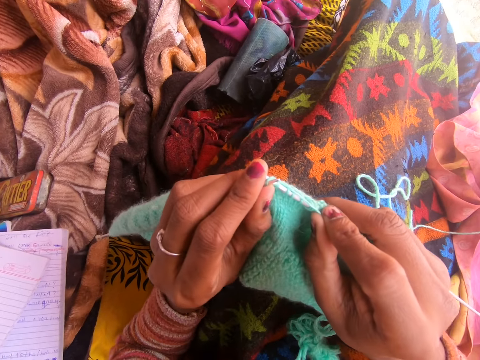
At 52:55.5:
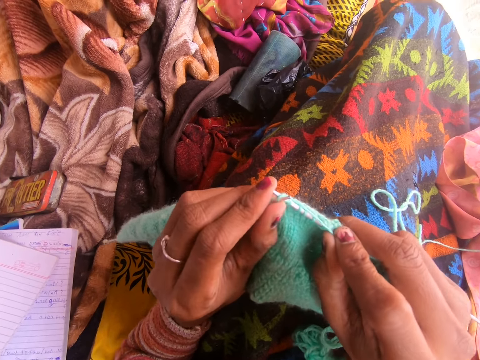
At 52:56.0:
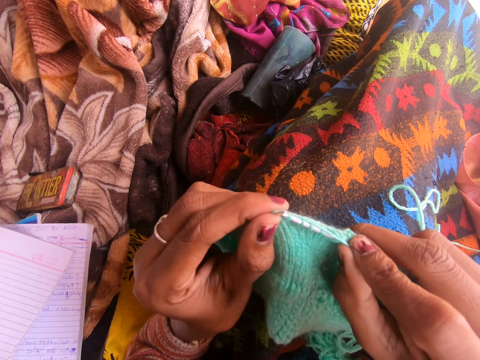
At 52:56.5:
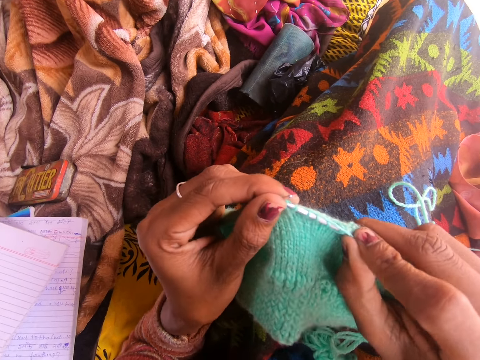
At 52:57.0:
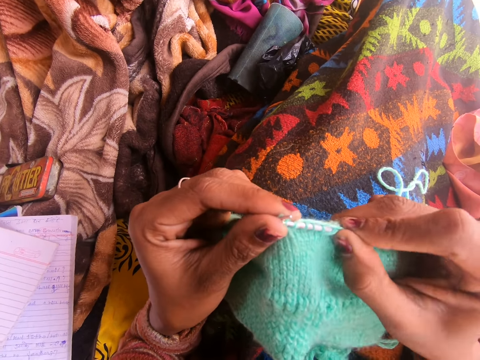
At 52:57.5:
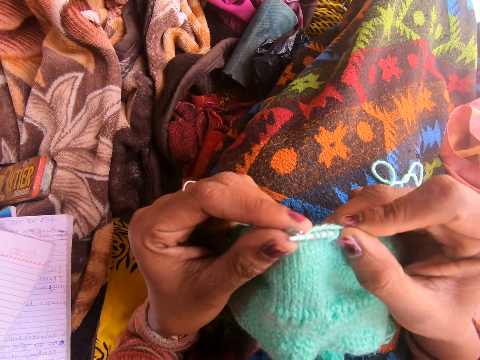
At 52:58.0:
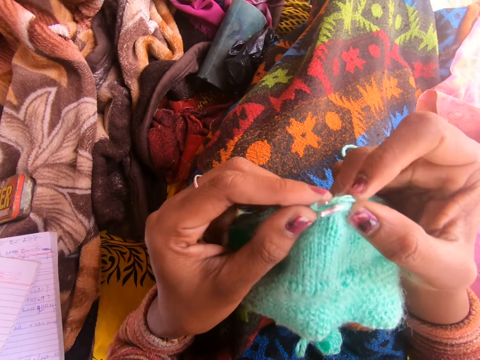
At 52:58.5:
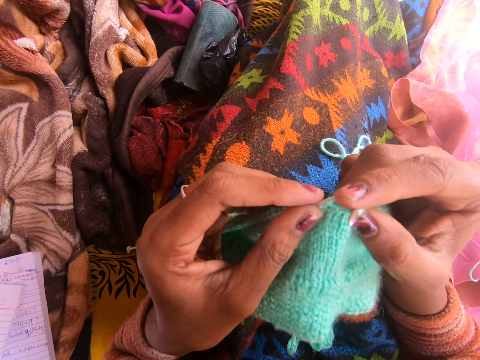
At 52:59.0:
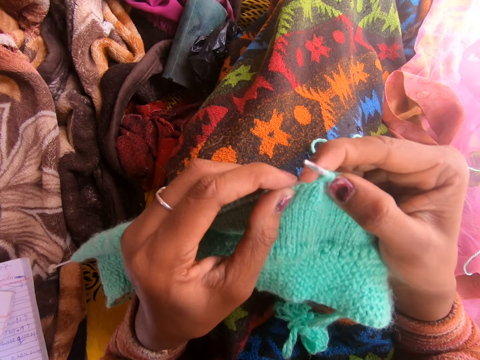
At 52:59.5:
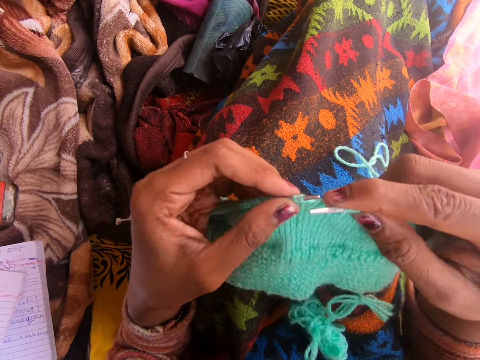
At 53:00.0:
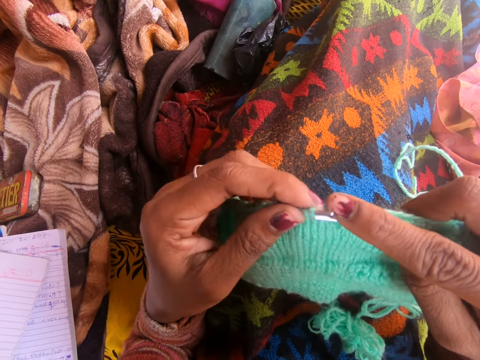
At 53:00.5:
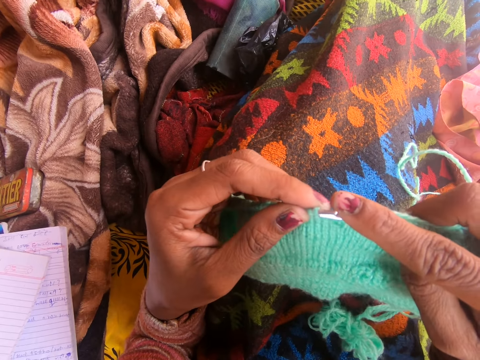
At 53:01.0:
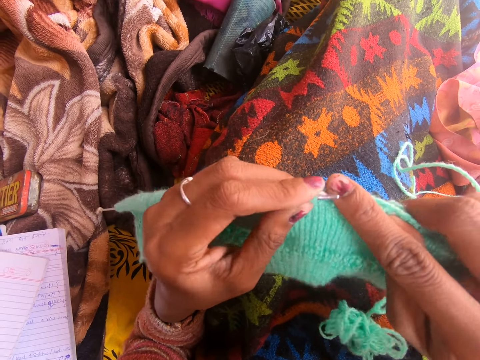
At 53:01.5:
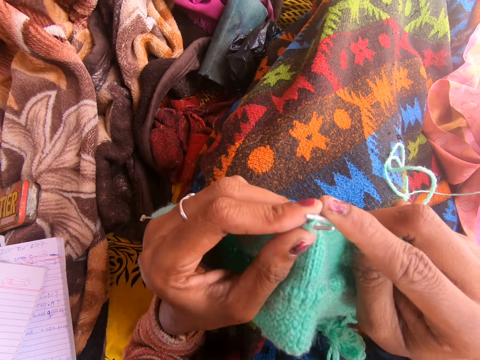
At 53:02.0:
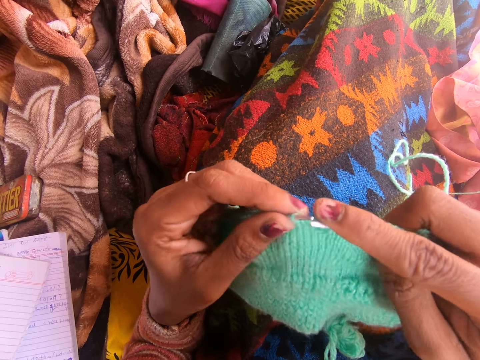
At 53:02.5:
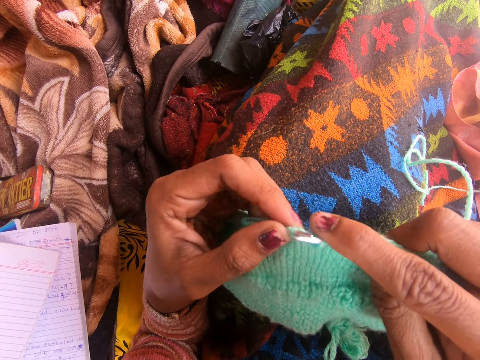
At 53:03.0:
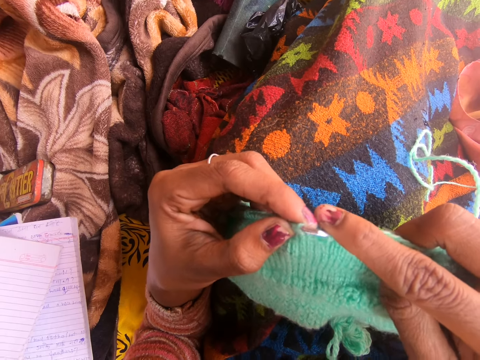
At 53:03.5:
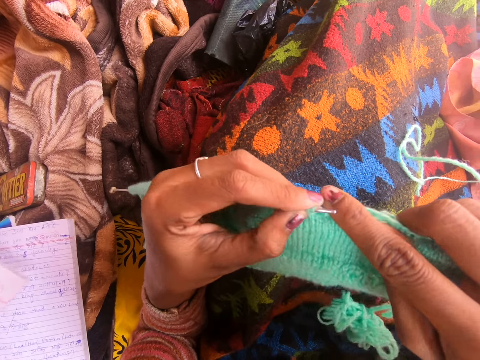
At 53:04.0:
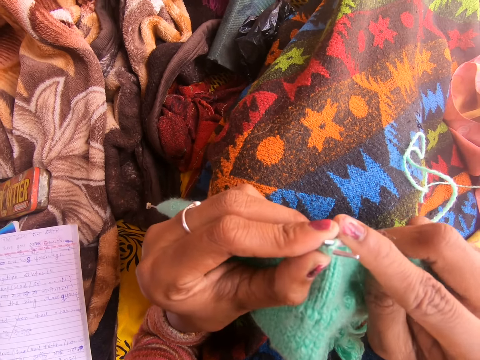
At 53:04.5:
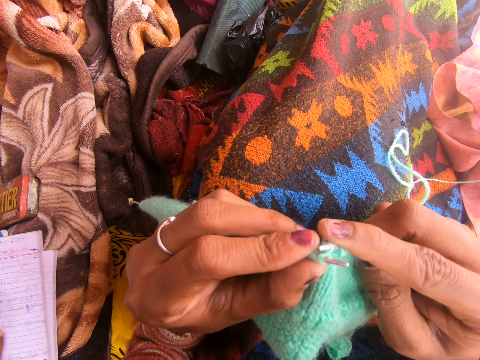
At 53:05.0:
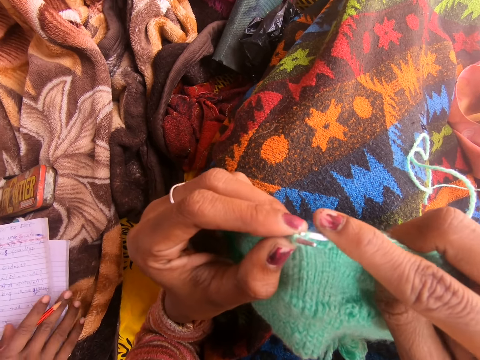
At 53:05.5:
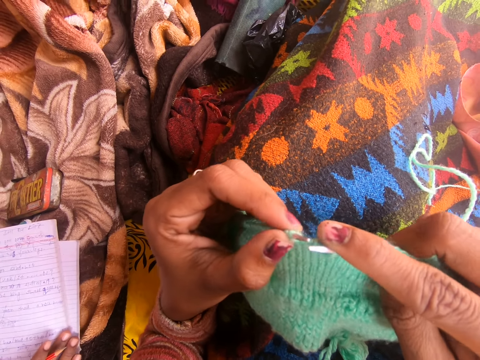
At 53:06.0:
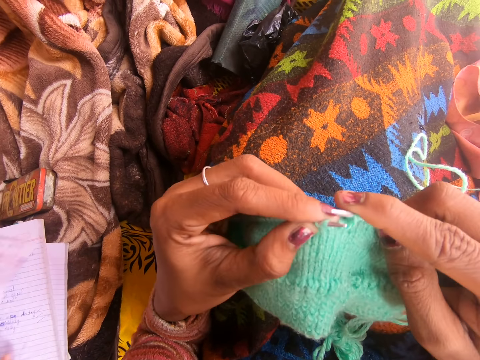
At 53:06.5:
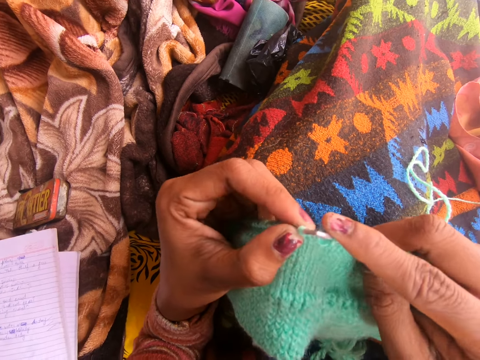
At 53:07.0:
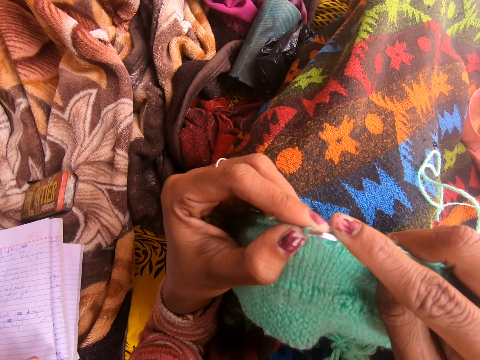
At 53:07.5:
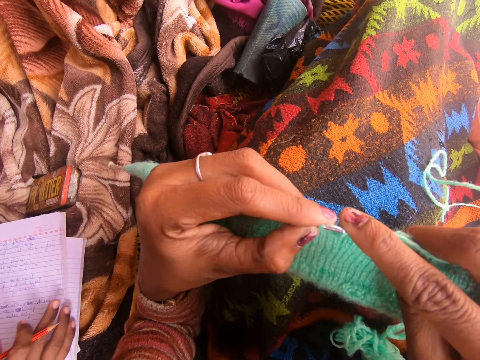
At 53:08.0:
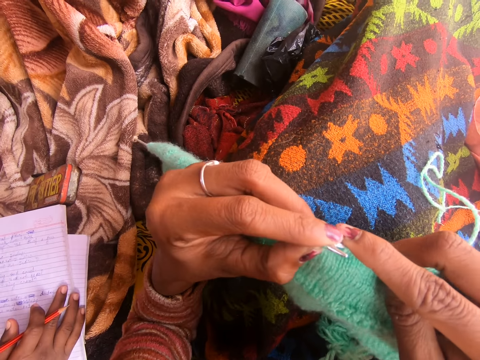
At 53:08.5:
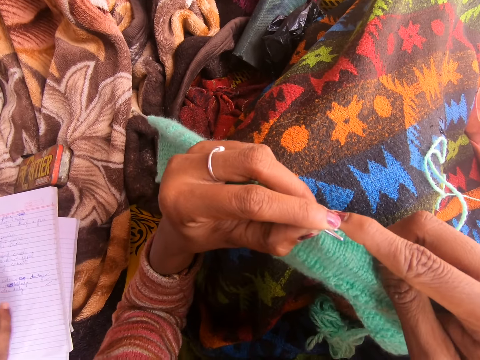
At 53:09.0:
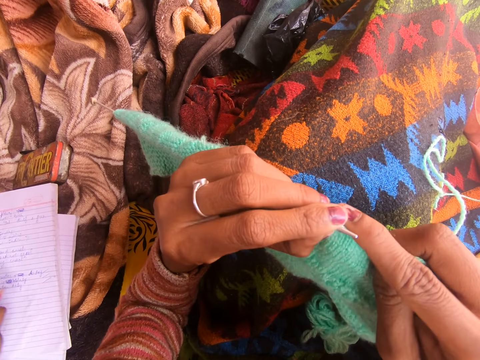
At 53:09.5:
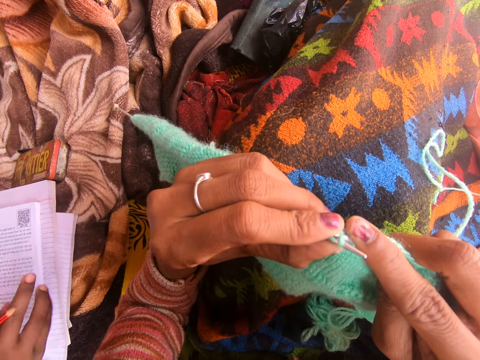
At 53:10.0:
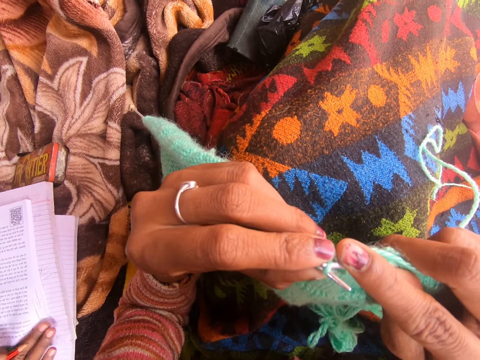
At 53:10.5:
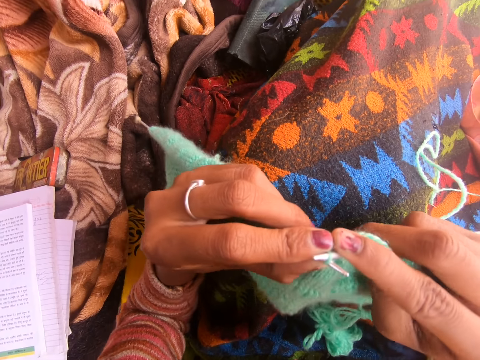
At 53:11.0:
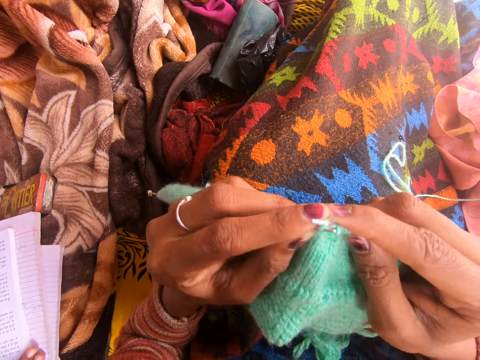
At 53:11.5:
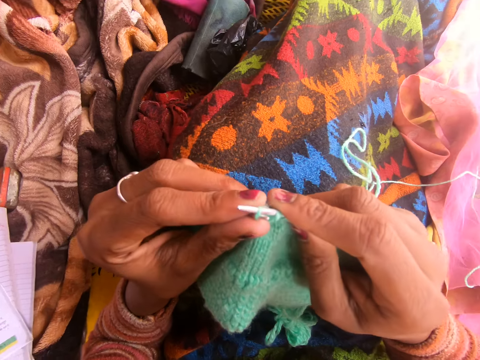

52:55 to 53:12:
The camera wearer talks in a room. They mend a cloth. They knit repeatedly. They talk in the room.

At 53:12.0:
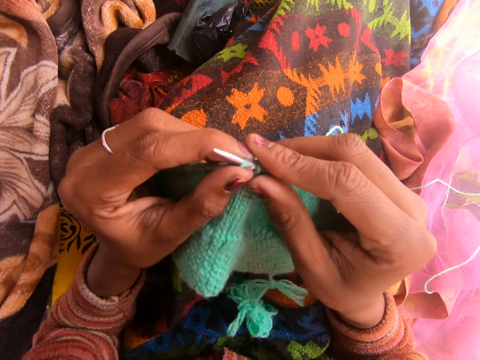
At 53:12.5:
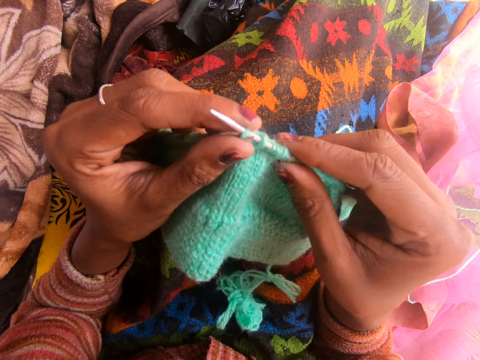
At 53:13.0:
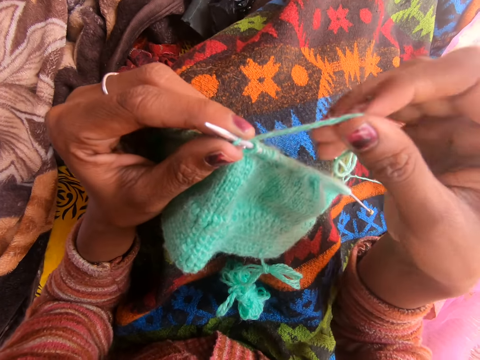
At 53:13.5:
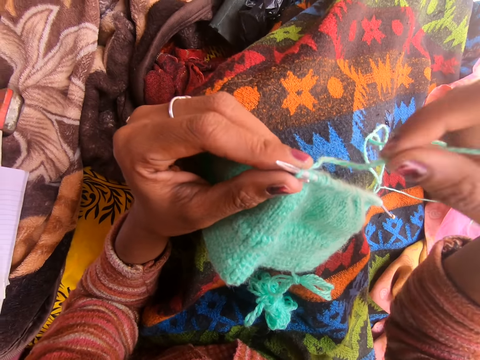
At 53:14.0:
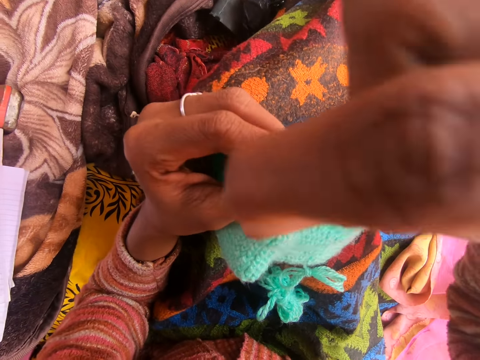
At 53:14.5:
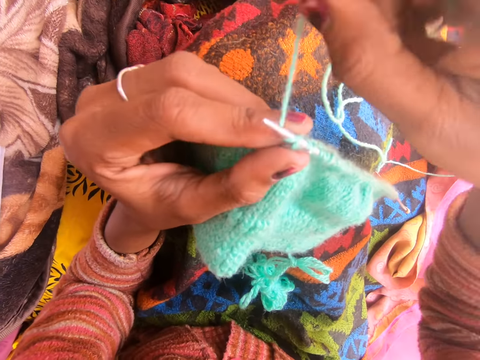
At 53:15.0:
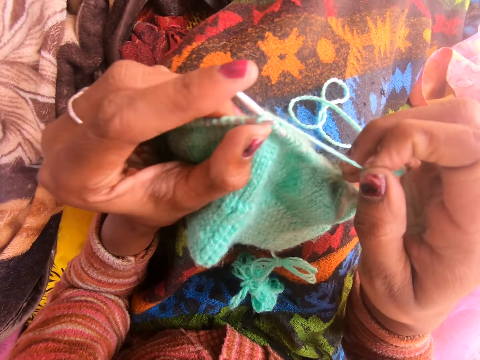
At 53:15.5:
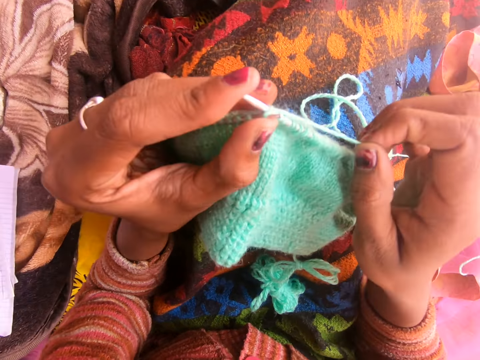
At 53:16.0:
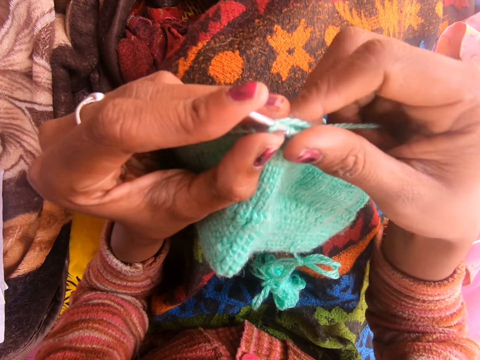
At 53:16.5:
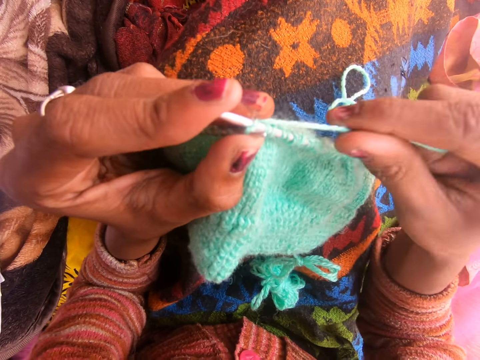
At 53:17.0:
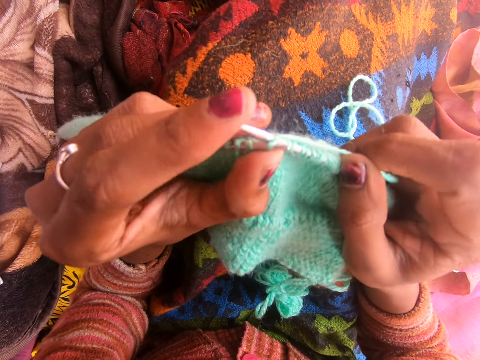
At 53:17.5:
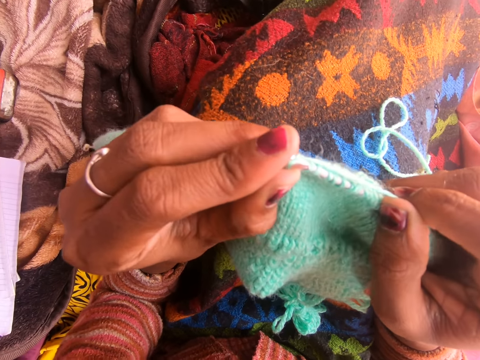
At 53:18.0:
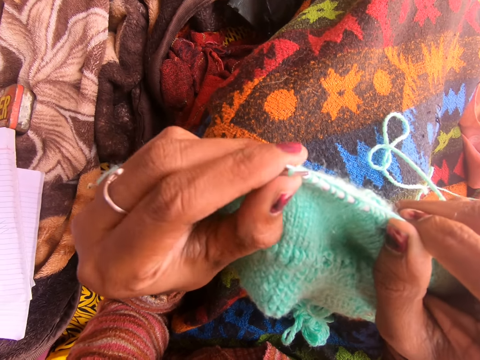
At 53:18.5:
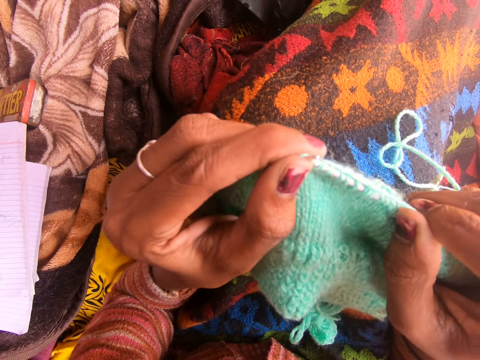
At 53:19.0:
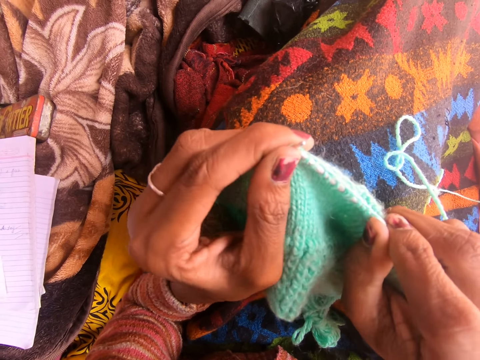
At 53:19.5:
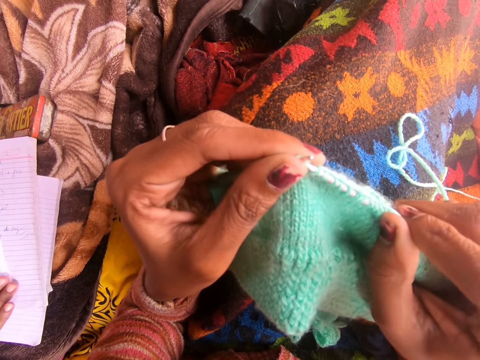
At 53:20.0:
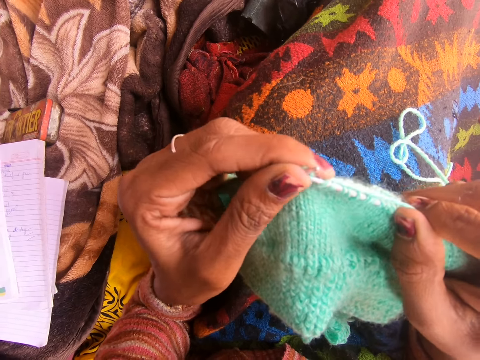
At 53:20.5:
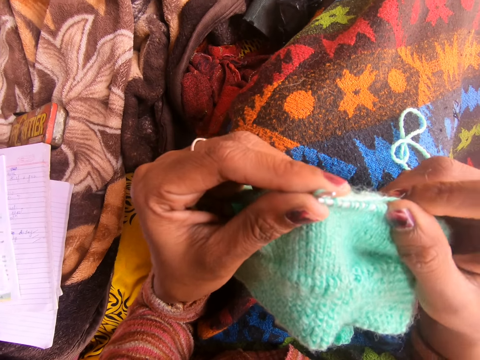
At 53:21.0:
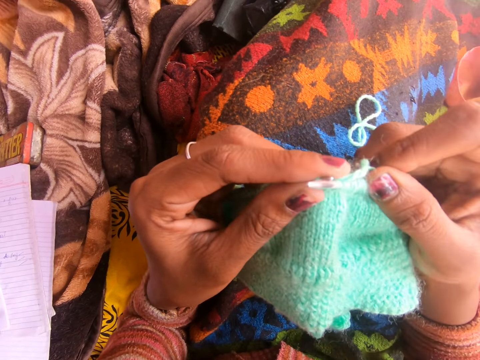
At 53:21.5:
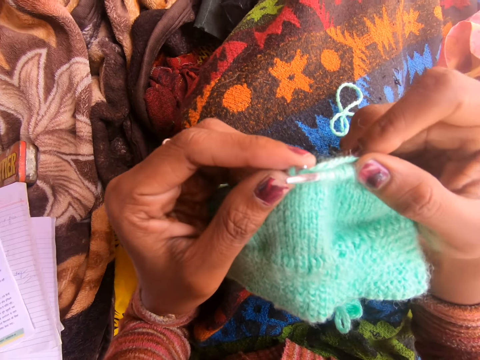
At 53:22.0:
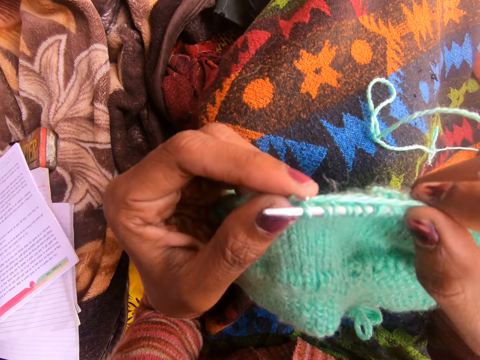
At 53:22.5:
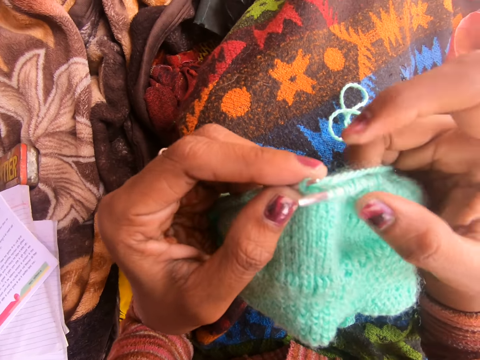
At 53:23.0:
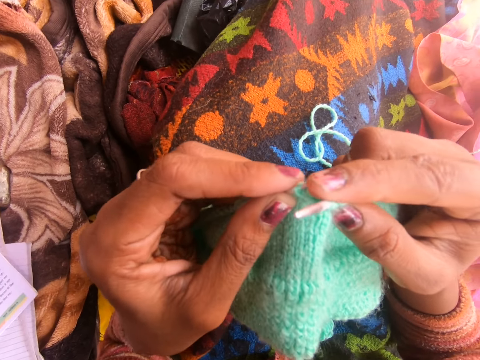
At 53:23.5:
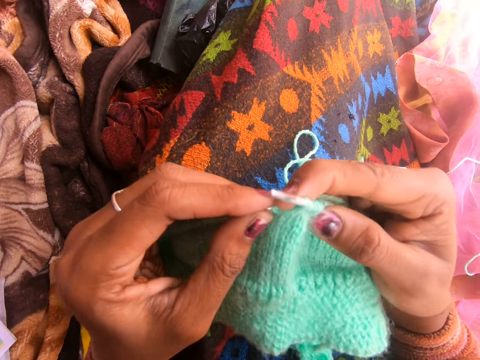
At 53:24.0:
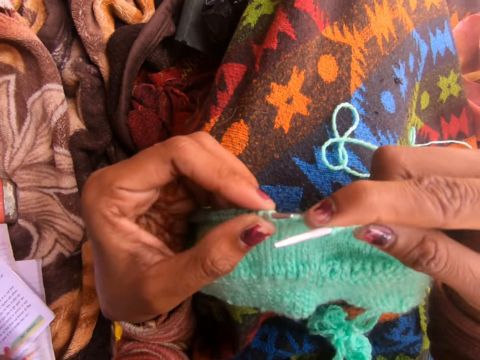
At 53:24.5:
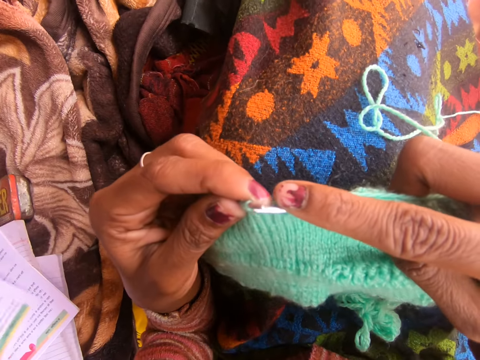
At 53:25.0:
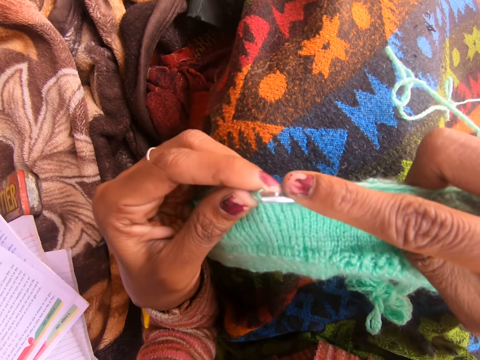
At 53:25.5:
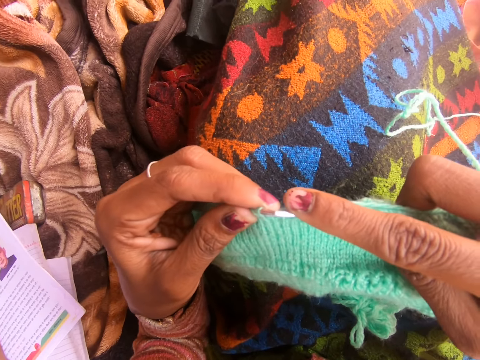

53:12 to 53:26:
A person talks to the camera wearer. The camera wearer talks to the person.
